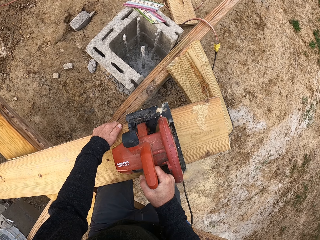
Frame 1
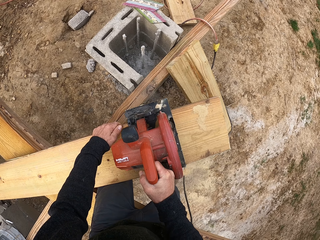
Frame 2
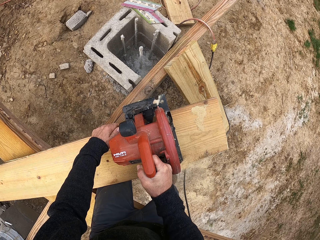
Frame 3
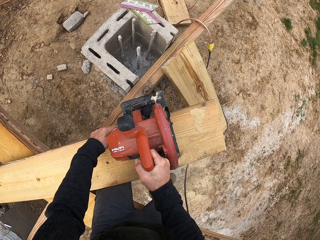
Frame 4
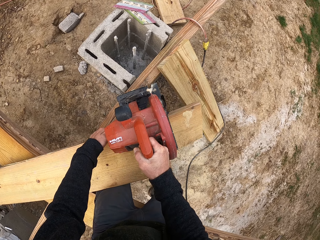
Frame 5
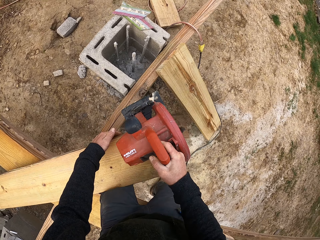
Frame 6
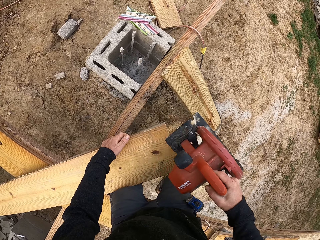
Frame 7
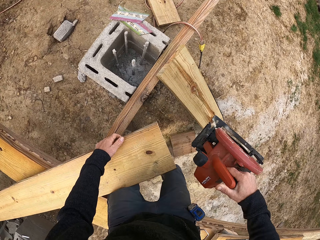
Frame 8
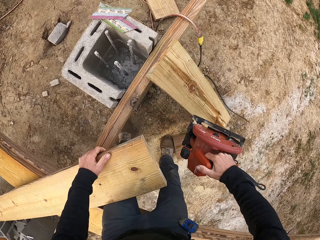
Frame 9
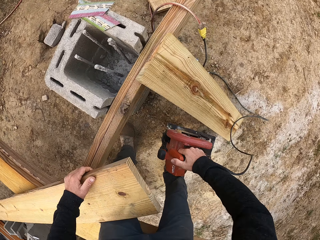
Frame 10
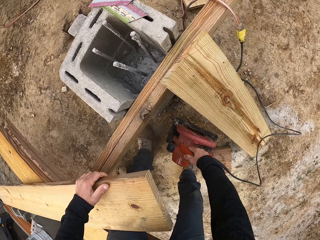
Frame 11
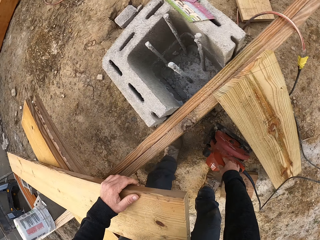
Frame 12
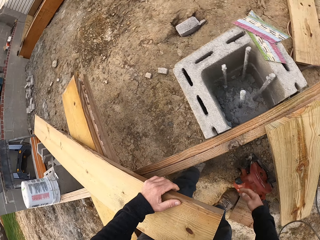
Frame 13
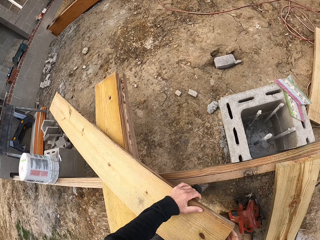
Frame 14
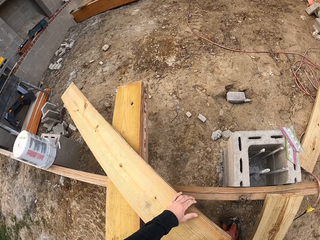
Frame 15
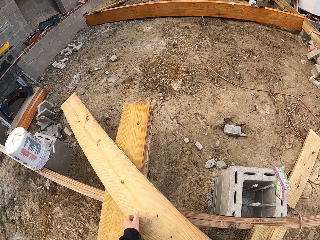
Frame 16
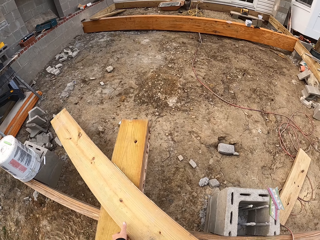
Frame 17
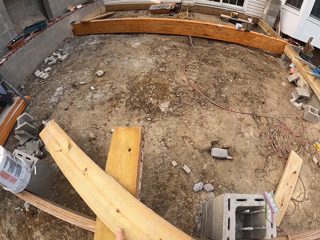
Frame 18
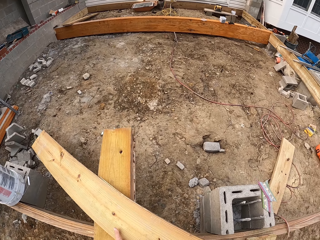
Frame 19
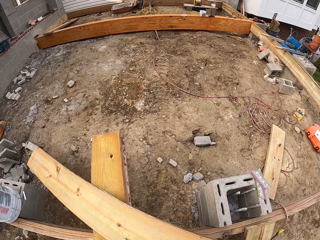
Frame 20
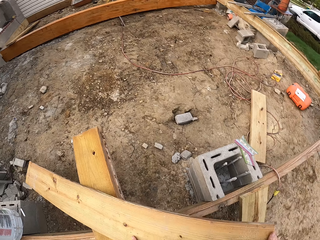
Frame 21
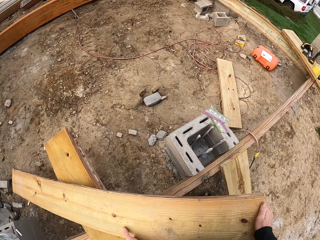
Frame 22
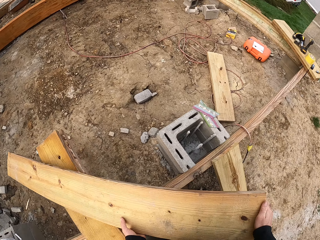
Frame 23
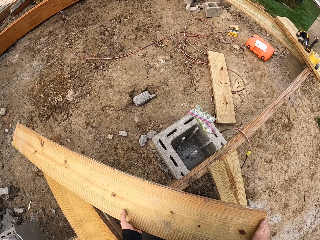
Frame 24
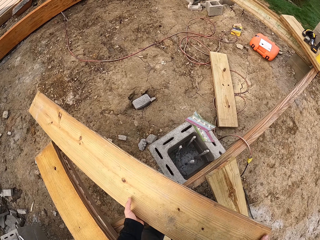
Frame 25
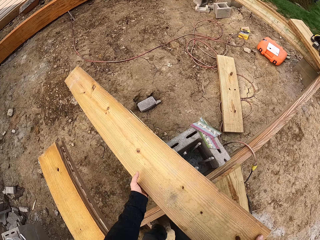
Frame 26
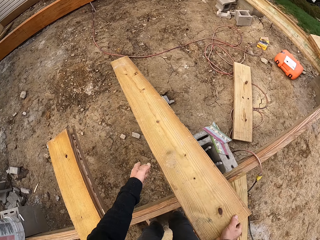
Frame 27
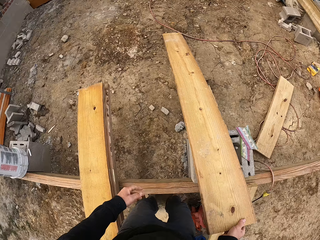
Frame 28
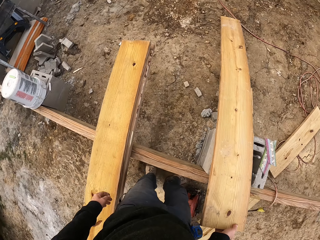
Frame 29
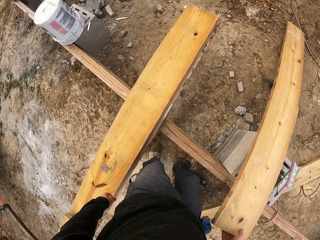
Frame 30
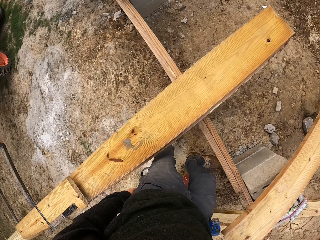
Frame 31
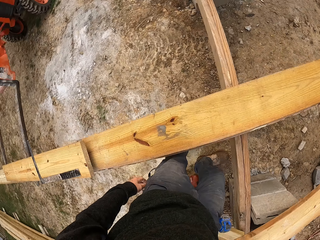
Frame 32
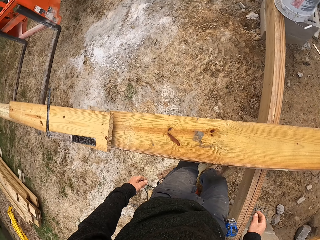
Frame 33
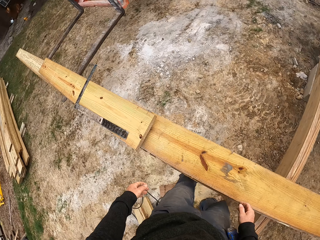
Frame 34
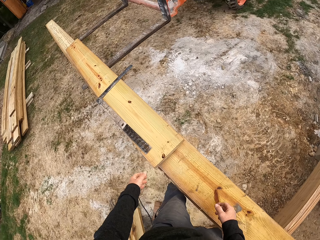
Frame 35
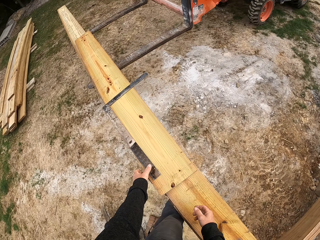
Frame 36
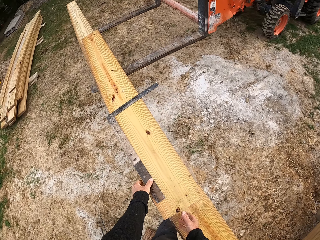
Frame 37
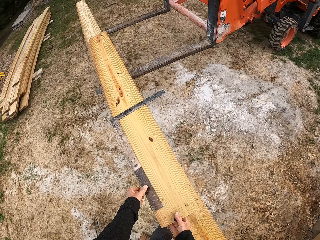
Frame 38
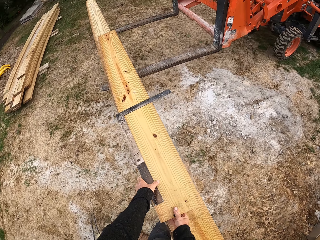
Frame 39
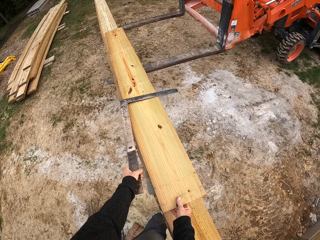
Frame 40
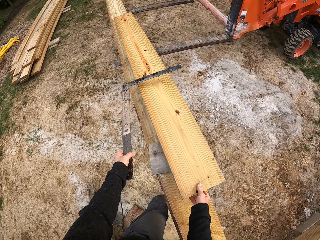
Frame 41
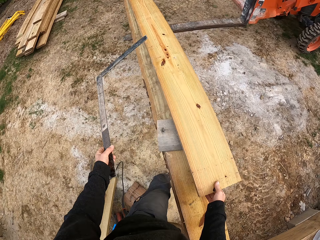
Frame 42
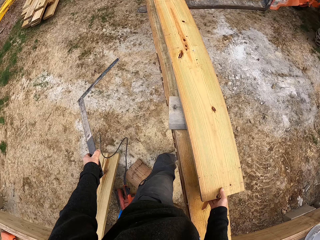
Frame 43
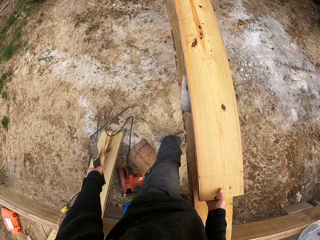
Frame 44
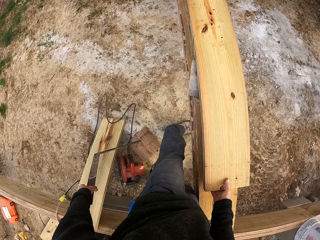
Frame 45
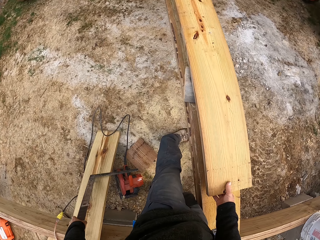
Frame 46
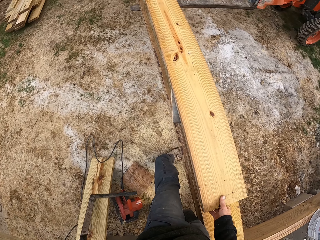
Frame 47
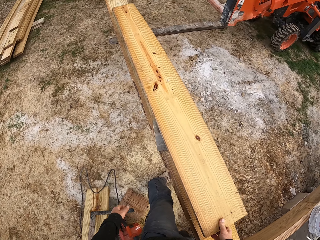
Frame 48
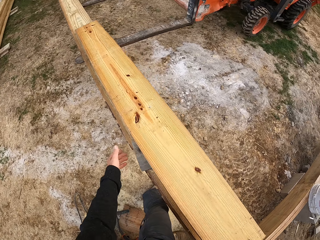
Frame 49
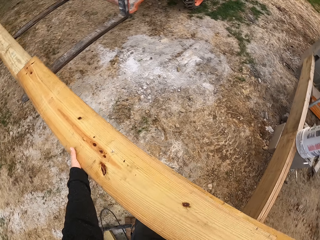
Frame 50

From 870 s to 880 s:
The camera wearer puts the wood cutting machine on the ground. They move the piece of wood. They put the wood down. They take an L ruler and take the wood. They hold the ruler. They put the ruler on top of the piece of wood.

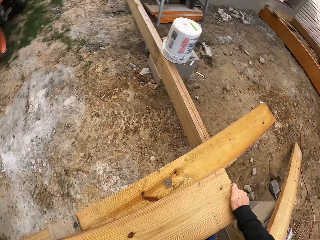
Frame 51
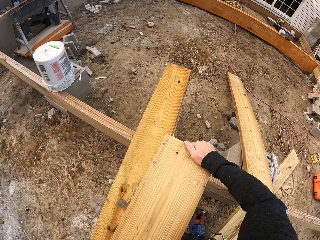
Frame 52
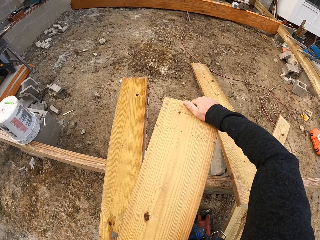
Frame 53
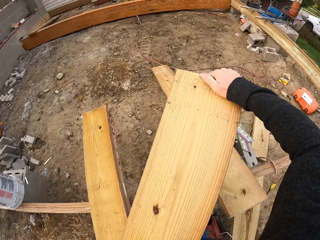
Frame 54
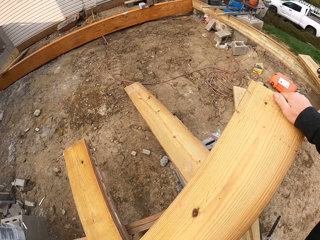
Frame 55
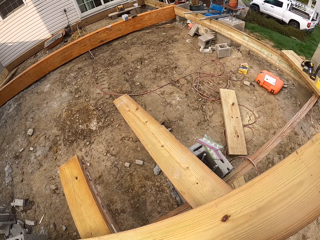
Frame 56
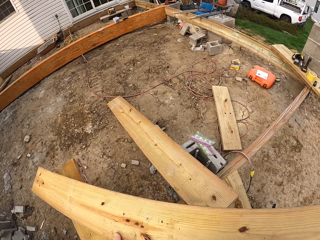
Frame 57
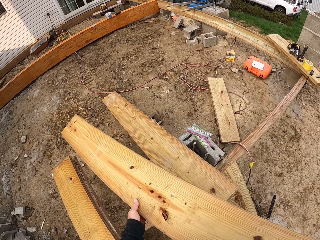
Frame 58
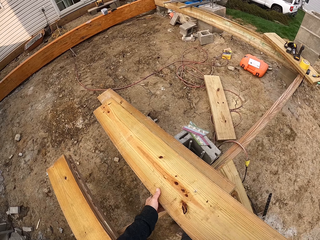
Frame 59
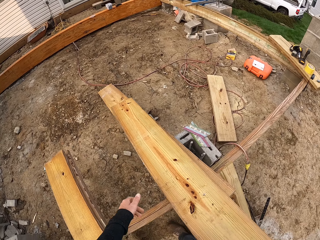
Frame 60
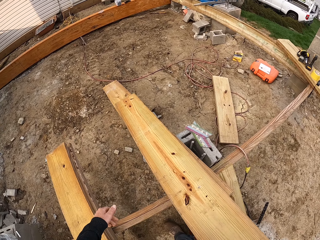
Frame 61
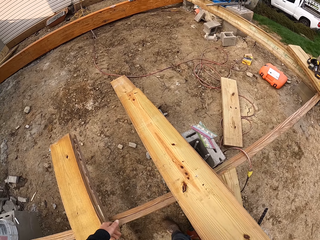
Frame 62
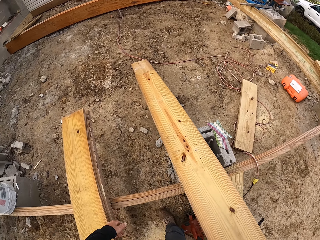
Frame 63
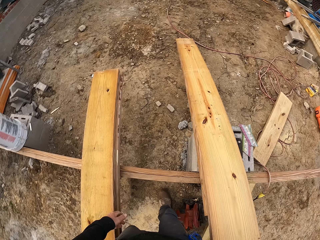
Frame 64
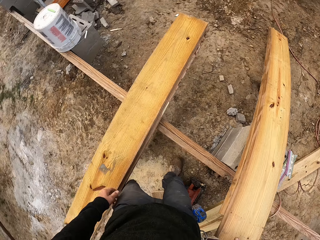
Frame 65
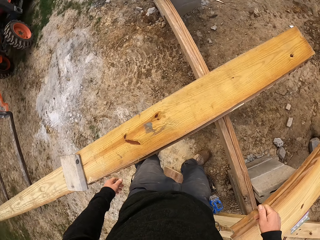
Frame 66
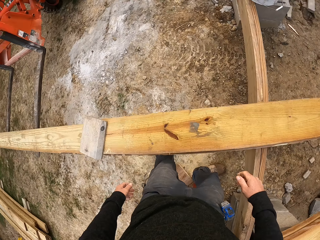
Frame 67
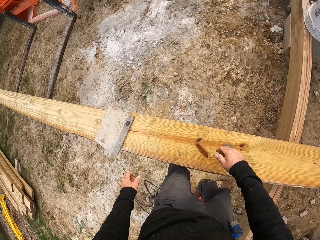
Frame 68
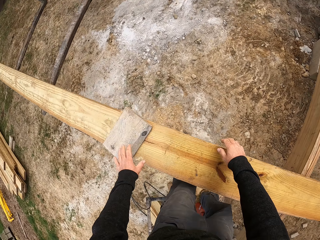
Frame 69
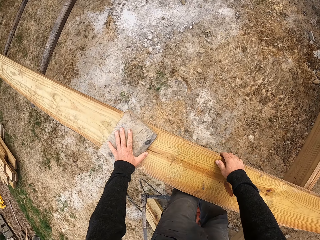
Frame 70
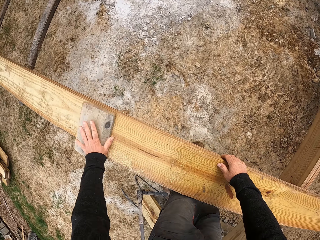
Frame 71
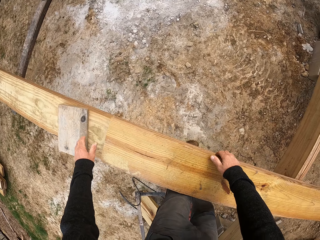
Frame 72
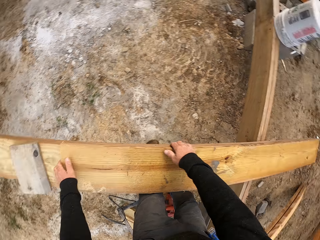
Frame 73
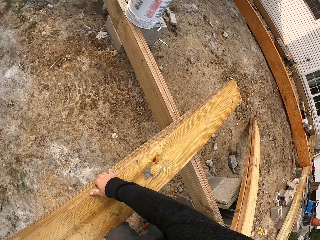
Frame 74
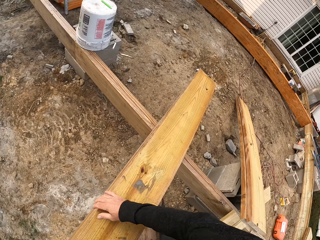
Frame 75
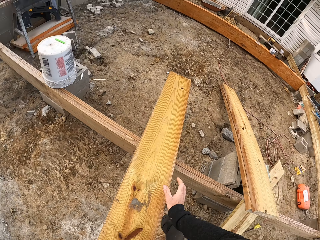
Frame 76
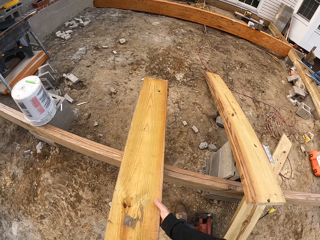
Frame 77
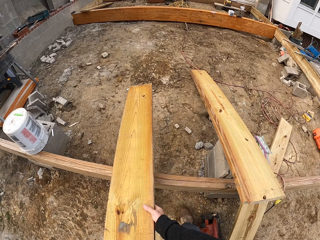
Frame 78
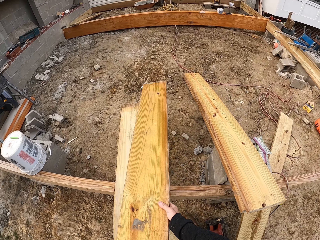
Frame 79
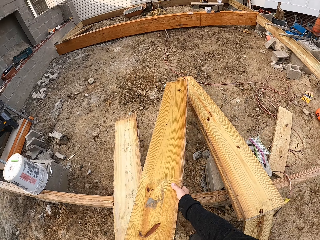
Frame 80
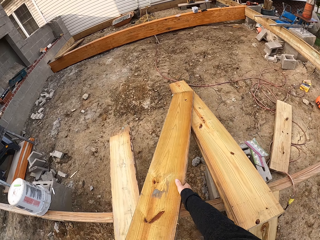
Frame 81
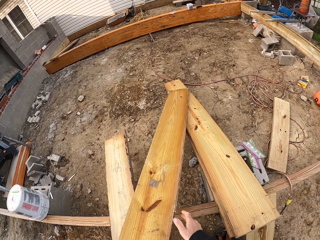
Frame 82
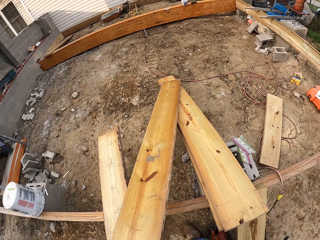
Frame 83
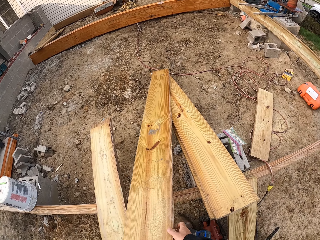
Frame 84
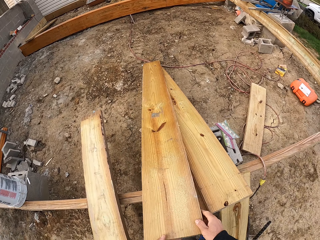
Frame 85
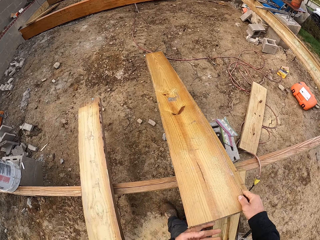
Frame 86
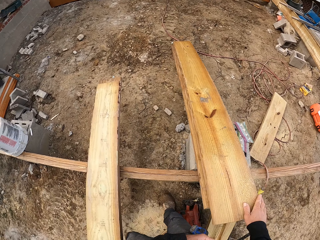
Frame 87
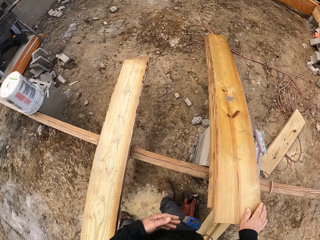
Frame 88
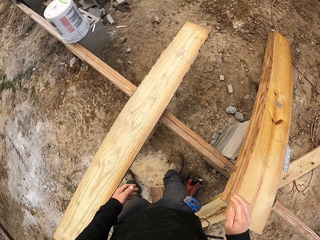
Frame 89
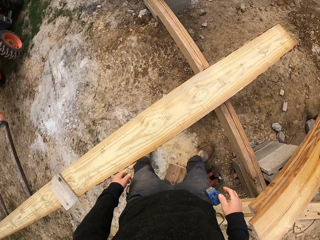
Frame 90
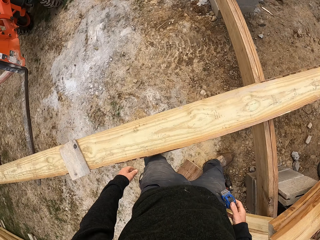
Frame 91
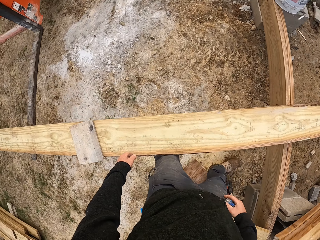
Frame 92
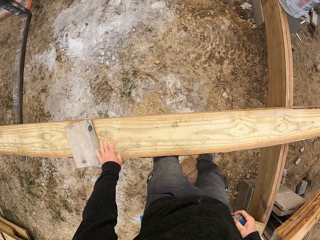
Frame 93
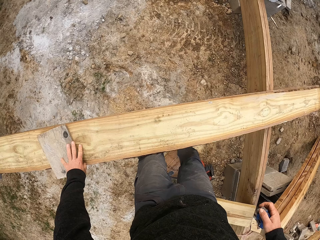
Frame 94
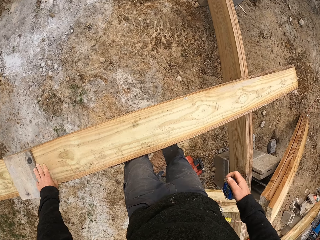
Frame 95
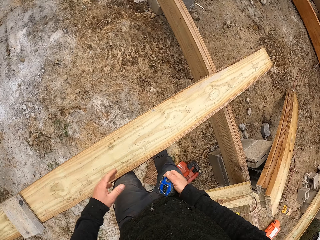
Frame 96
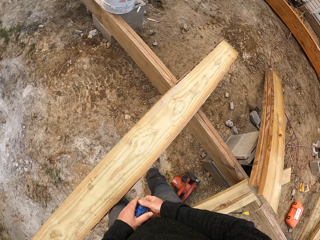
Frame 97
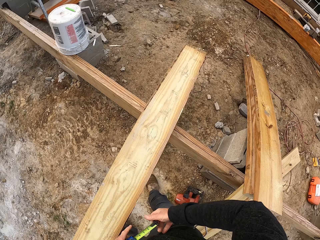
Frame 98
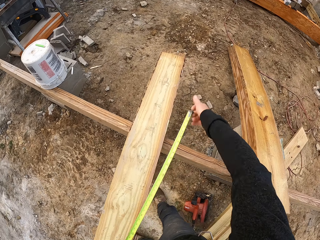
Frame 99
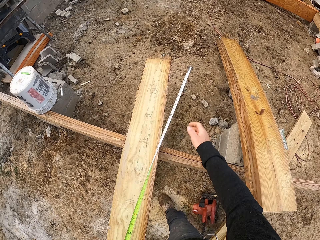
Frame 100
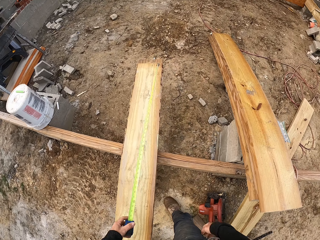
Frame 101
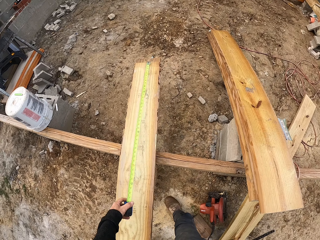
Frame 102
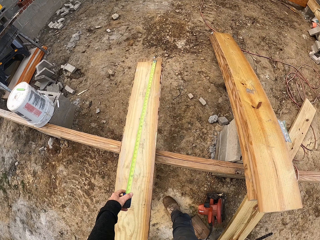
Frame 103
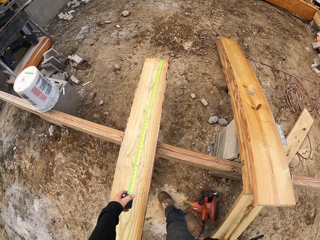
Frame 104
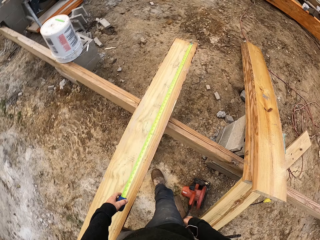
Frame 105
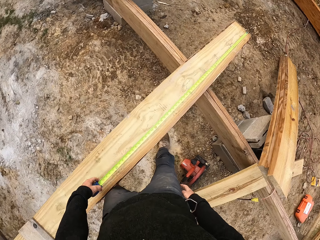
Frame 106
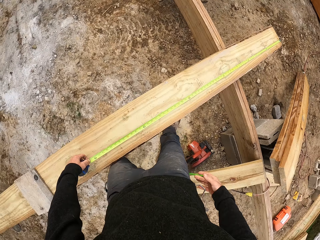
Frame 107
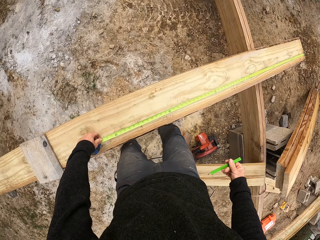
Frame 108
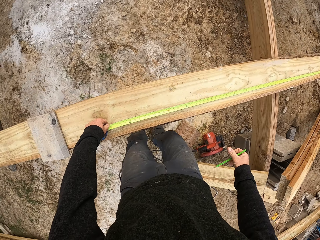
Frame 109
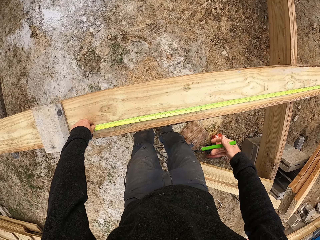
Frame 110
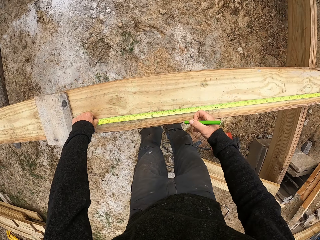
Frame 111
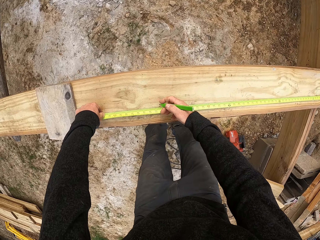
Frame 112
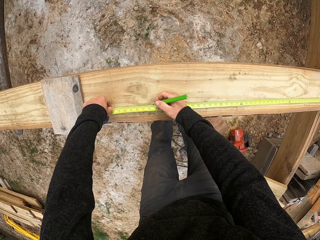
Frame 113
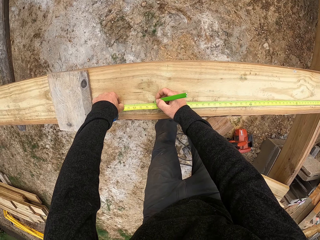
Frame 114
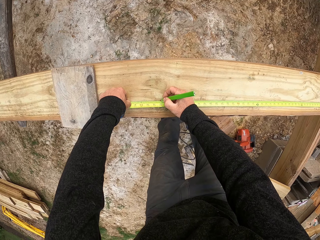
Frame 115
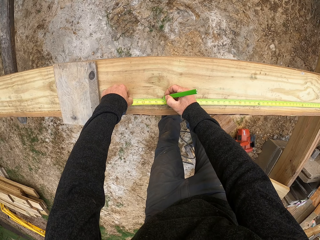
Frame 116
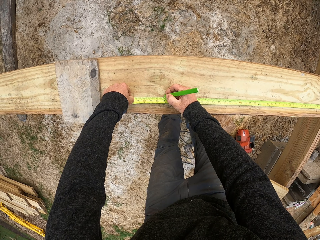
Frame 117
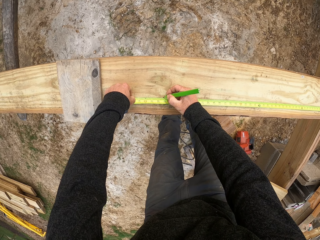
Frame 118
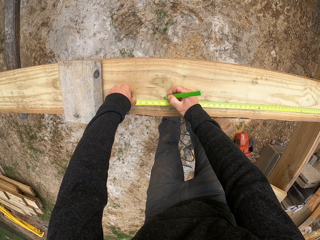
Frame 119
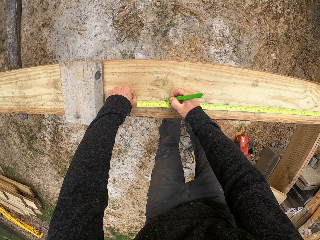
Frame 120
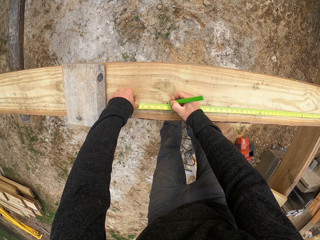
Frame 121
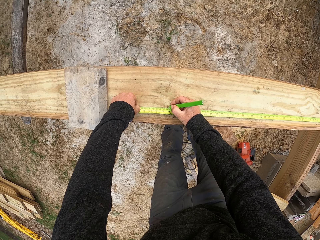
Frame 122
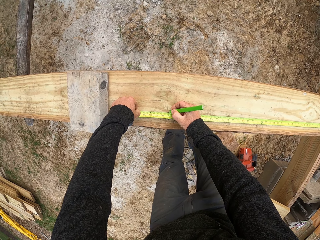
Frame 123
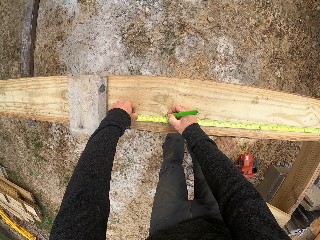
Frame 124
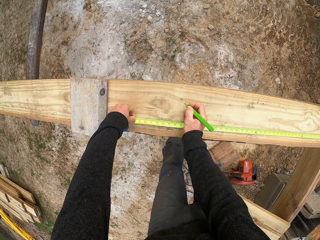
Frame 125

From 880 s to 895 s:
The camera wearer takes the wood. They move the piece of wood, put the wood on the other wood. They move the piece of wood and move a book. They put the wood on the other wood. They take a tape measure, move the wood. They move the book. They remove the tape from the case. They measure the piece of wood with the tape measure. They take a pencil from the pocket. They draw a line on the wood. They write on the piece of wood with the pencil.
